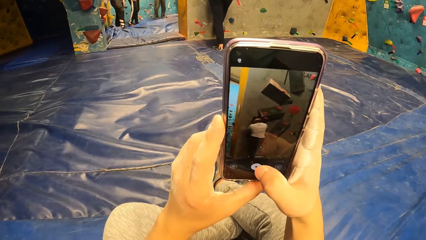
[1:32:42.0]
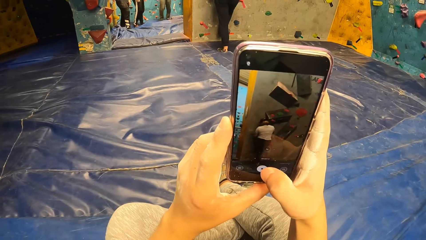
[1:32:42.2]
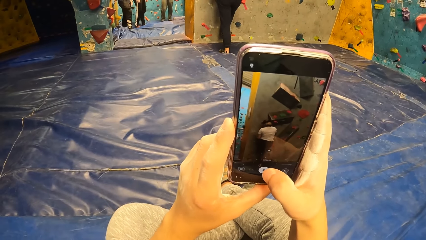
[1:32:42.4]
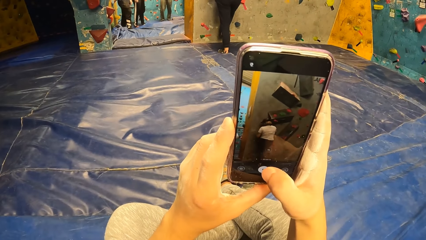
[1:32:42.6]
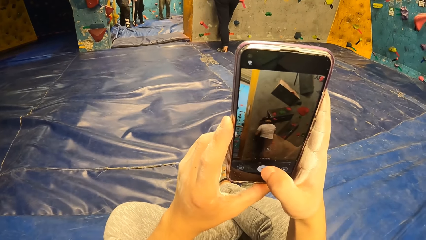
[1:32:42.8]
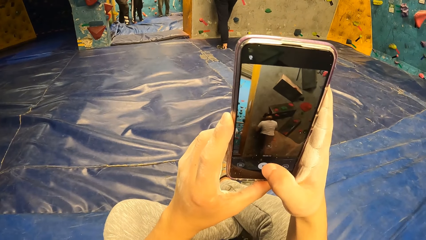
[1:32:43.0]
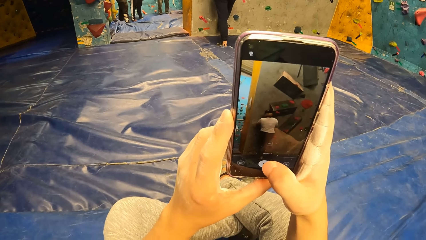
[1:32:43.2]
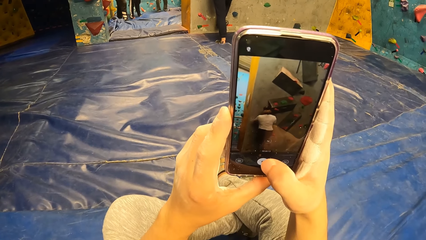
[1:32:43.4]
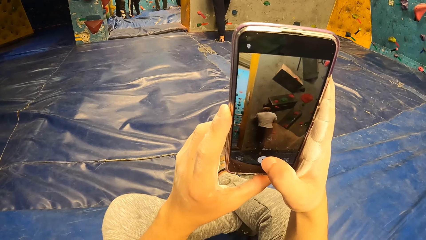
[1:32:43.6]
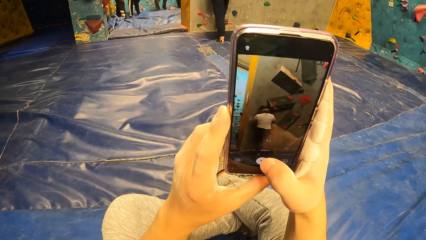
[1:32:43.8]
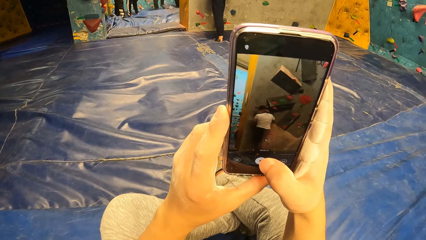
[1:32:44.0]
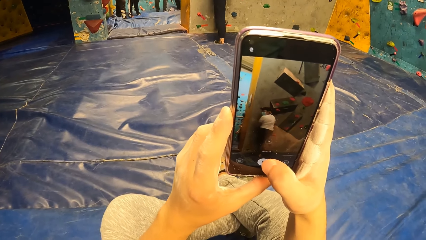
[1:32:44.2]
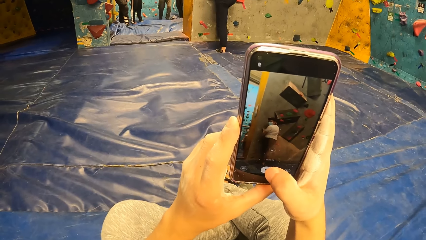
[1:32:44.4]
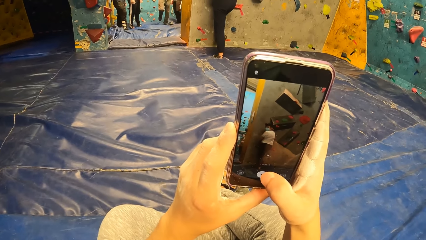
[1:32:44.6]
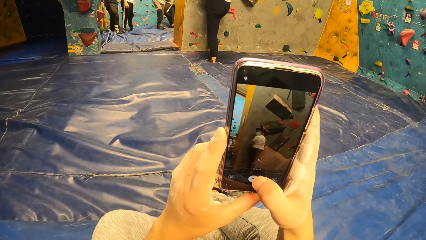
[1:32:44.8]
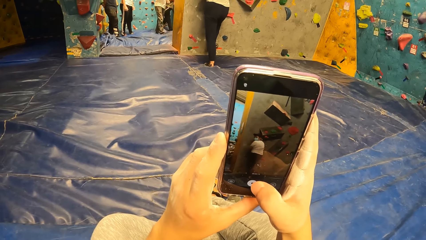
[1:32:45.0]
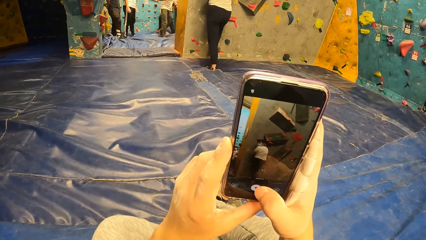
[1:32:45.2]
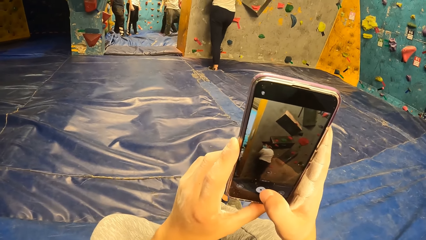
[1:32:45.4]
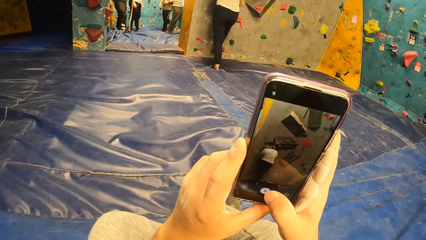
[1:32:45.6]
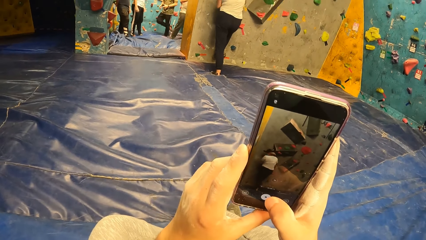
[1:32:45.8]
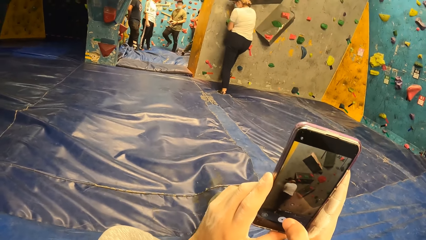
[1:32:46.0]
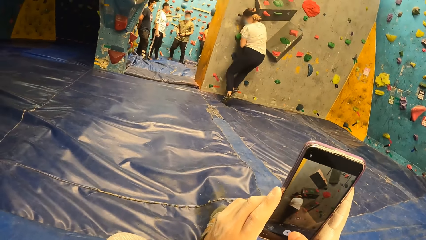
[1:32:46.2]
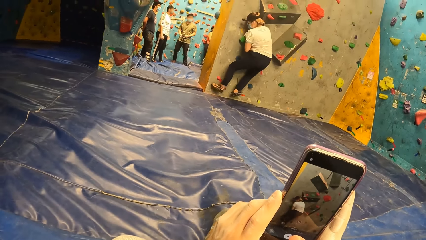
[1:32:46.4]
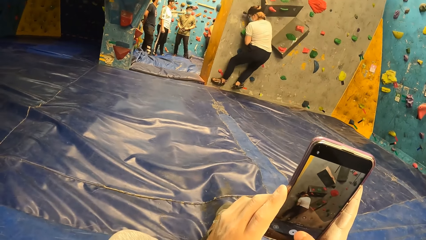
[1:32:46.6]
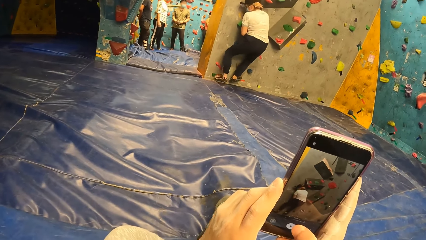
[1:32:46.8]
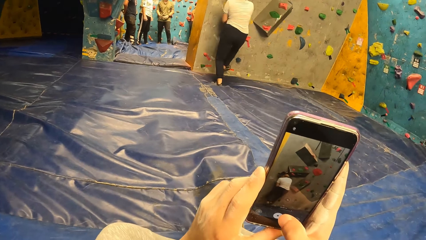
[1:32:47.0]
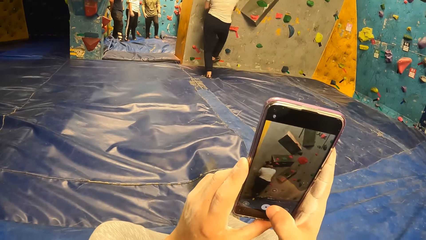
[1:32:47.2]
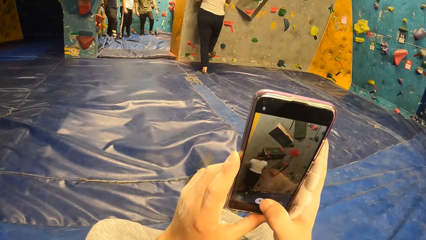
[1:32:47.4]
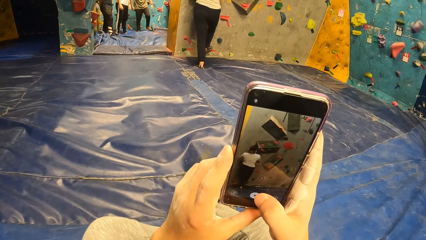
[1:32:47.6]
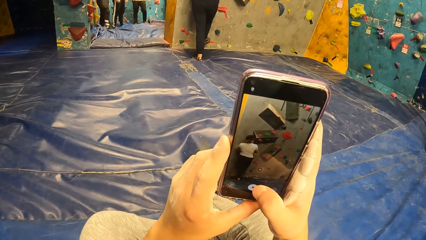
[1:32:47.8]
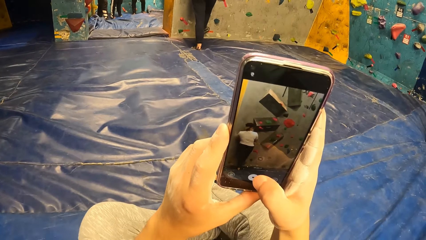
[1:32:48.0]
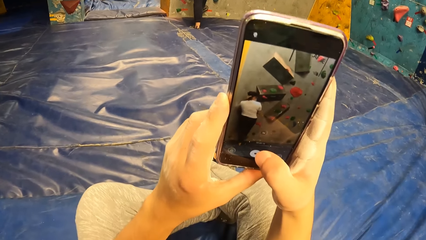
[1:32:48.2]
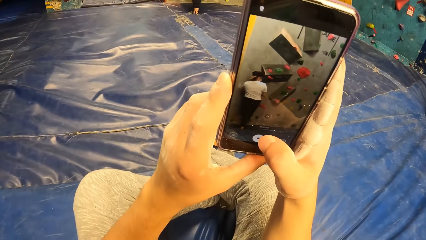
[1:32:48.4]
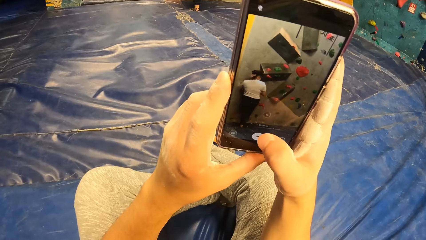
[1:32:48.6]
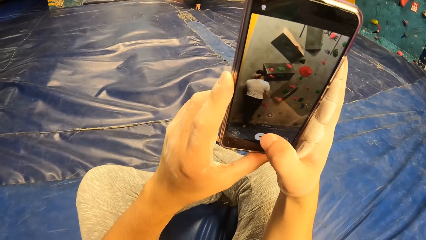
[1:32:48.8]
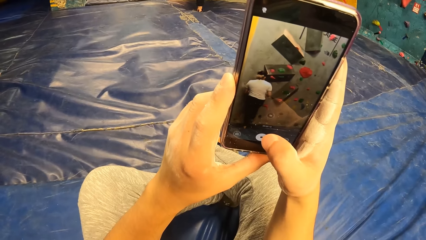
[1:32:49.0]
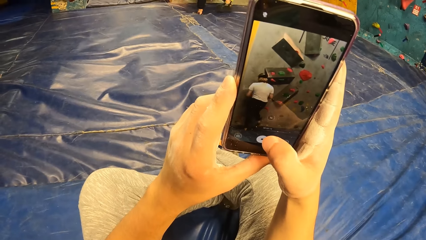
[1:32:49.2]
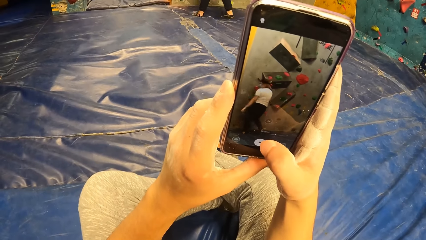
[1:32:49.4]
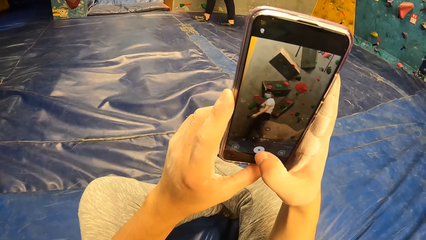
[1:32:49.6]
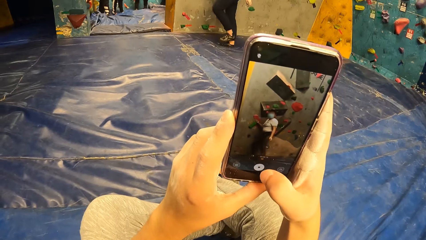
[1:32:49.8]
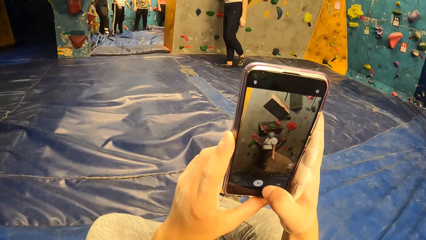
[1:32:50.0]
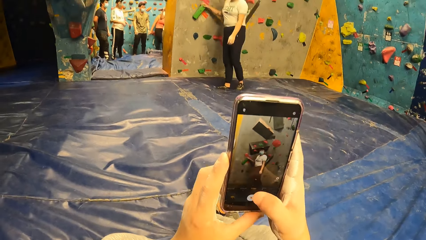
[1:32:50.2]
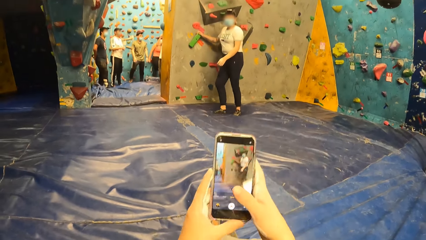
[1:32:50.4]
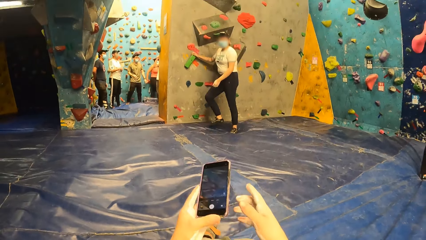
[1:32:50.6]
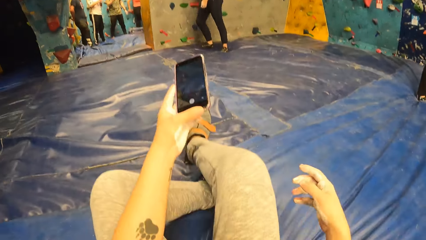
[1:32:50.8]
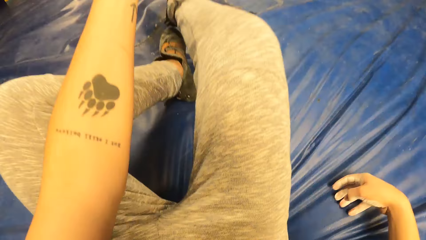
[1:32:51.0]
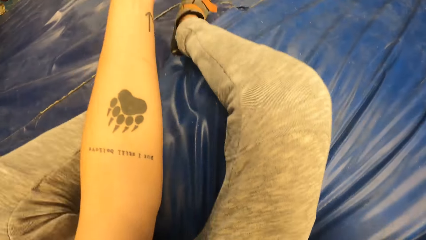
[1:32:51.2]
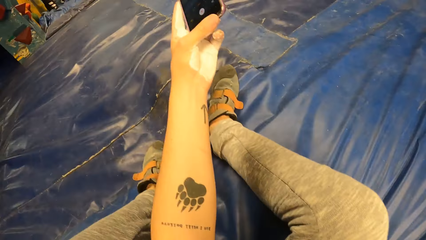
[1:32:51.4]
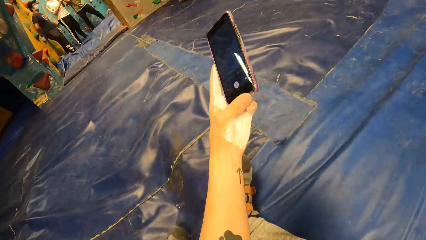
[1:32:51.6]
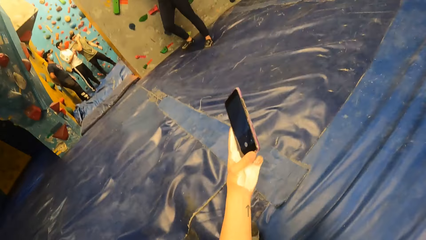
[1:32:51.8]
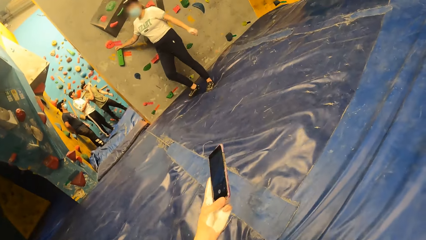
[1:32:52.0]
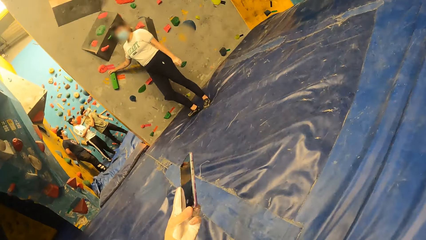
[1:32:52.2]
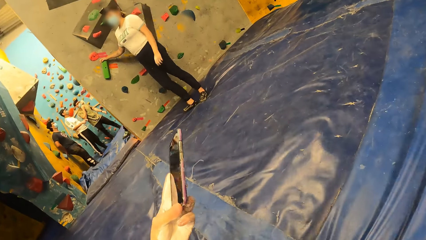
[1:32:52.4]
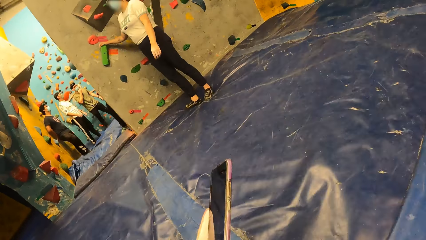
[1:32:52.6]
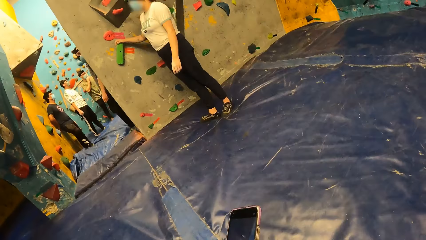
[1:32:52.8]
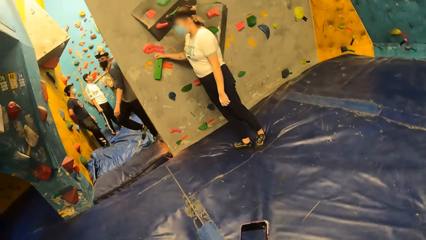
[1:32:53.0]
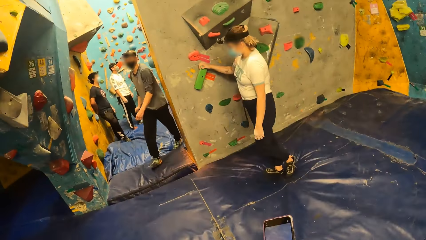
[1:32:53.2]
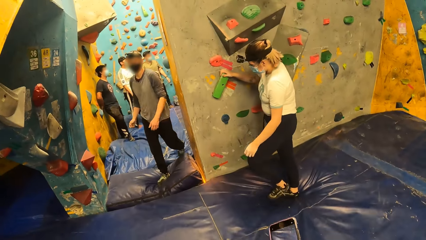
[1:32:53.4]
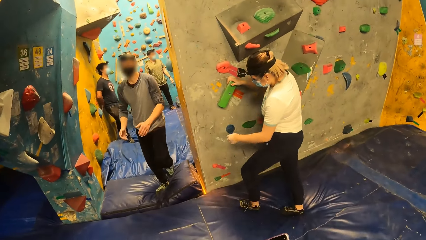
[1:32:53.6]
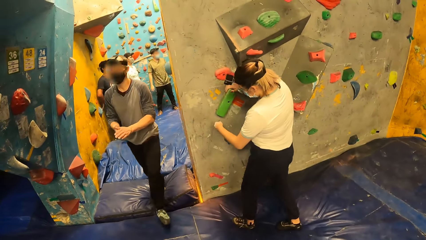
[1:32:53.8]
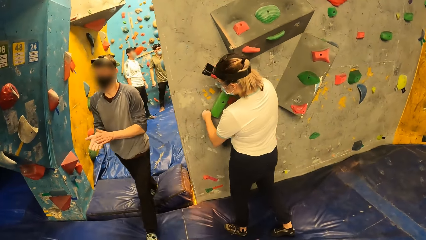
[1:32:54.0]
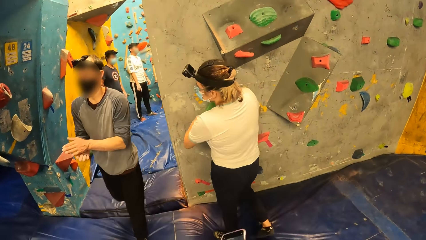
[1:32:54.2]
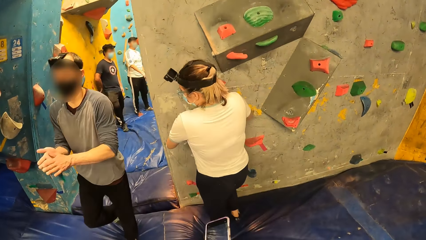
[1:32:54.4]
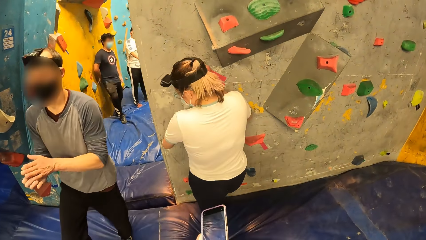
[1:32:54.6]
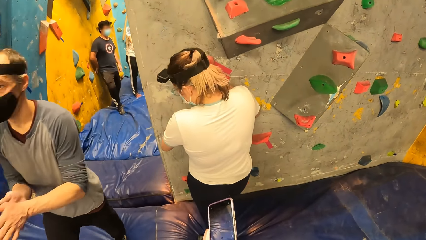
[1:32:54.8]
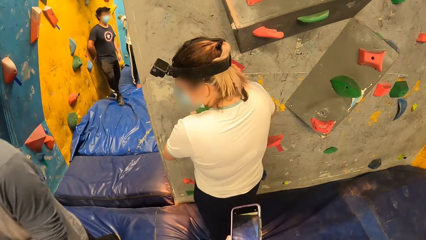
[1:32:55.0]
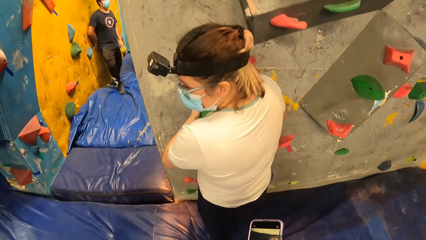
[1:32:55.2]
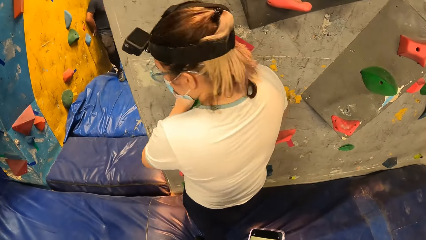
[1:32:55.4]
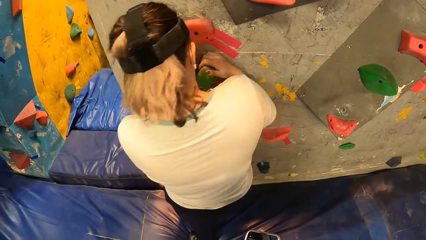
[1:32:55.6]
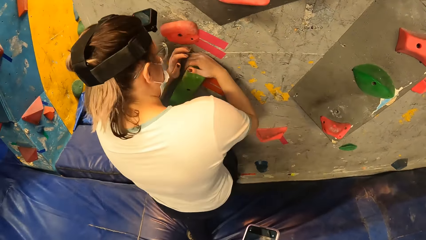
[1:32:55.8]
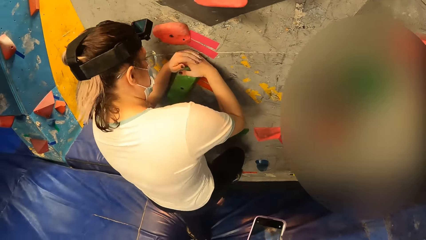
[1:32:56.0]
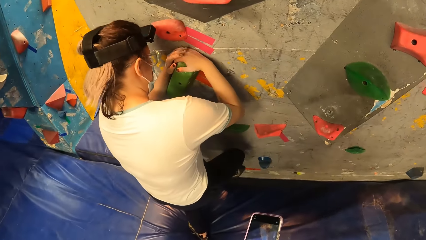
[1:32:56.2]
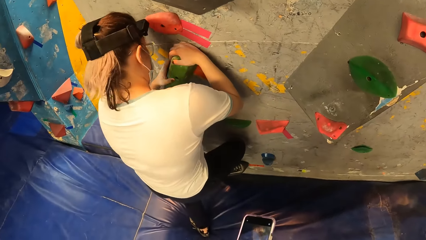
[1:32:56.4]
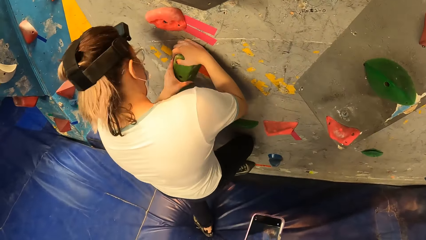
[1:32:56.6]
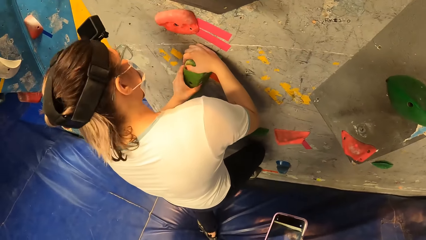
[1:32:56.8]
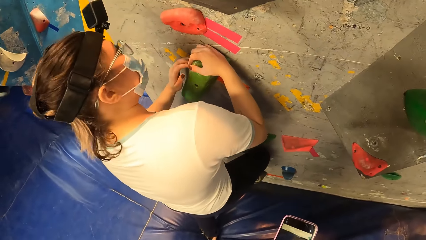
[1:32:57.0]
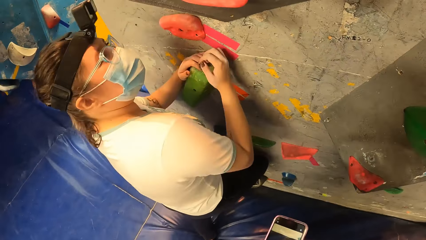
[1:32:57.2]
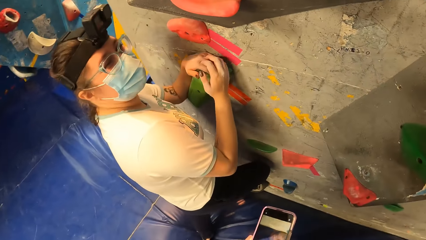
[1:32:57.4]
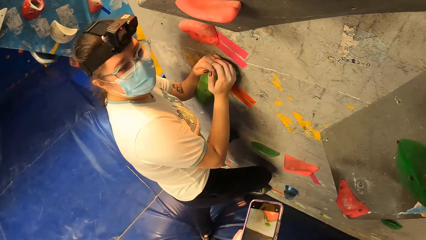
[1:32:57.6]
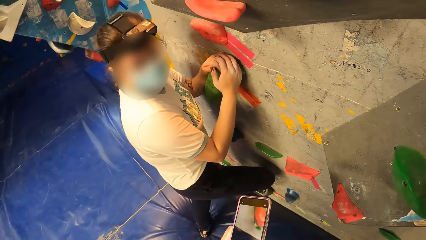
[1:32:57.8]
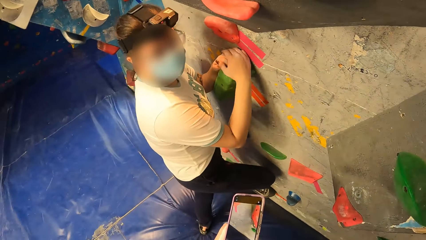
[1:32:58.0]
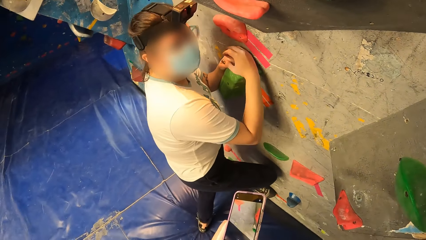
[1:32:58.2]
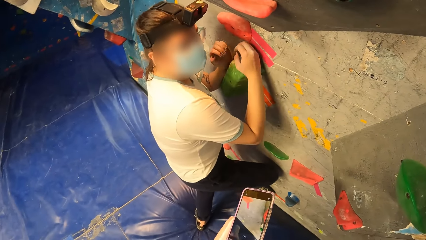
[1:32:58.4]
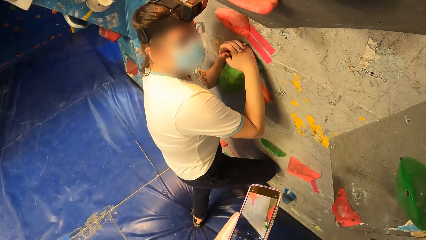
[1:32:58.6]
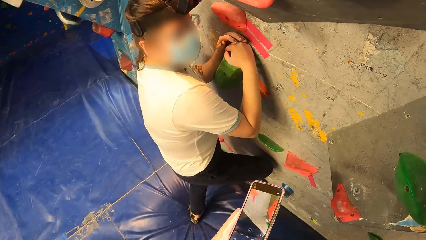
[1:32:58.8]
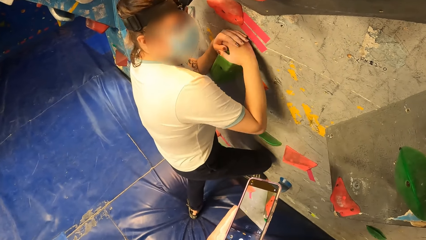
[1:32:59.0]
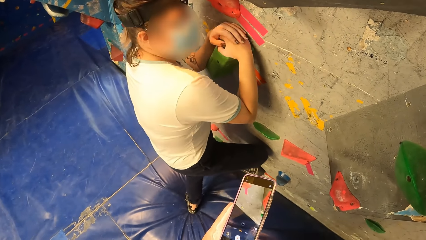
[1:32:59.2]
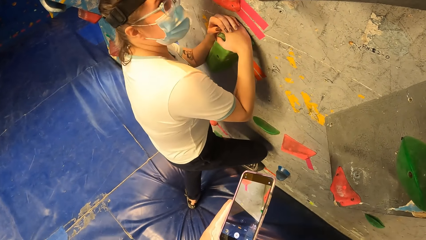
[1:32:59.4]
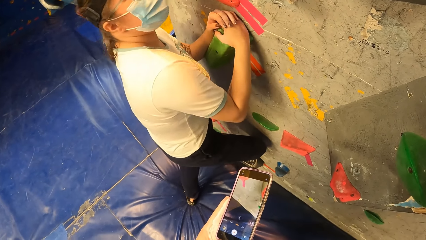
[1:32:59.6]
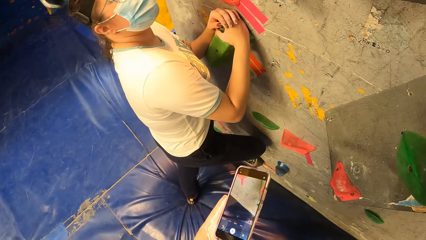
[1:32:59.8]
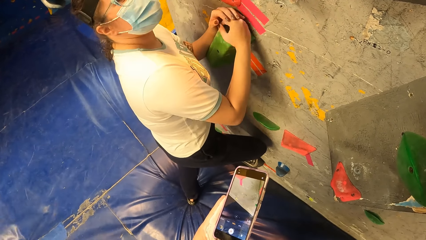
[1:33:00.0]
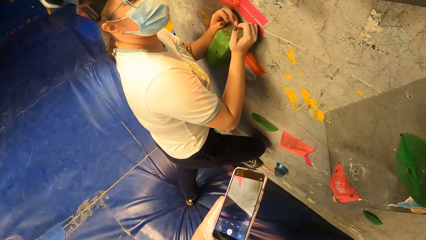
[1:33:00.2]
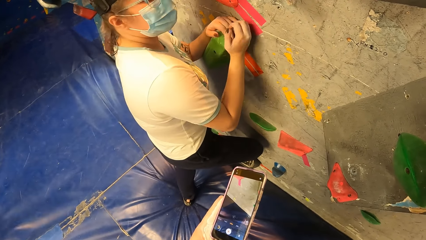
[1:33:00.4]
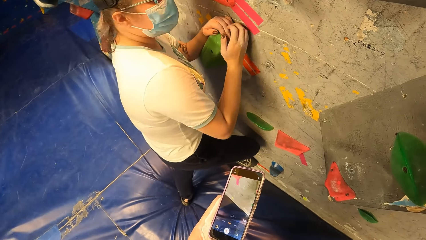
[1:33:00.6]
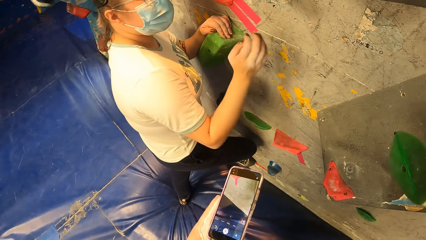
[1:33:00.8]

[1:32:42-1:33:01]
A person climbs the wall. The camera wearer stops recording the person. They interact with the person. They stretch their hand with the phone. They stand up and move around towards the person. The person climbs the wall. The camera wearer stretches the phone to the person.
